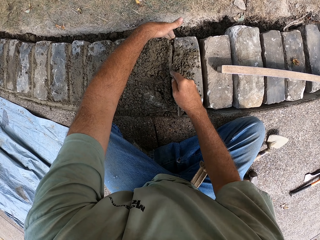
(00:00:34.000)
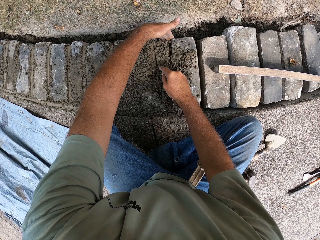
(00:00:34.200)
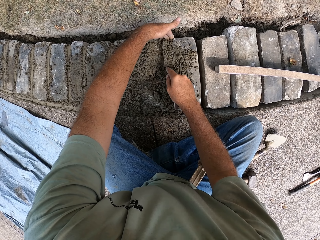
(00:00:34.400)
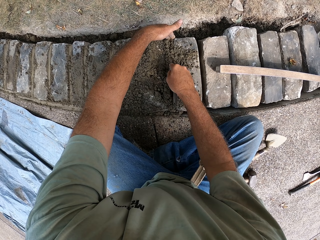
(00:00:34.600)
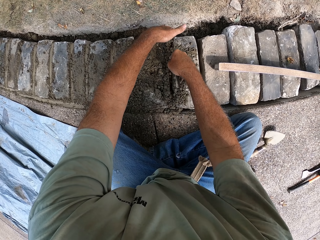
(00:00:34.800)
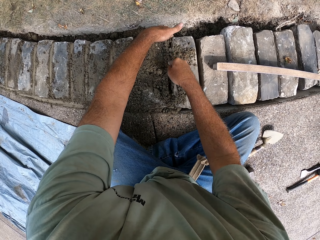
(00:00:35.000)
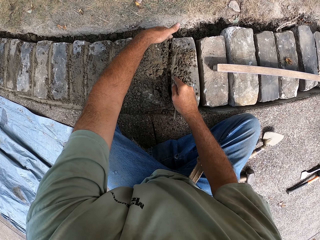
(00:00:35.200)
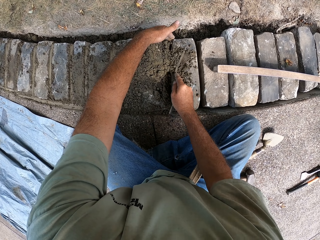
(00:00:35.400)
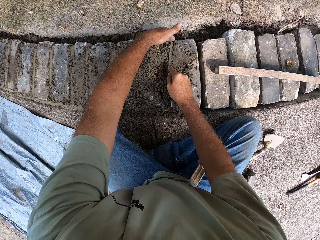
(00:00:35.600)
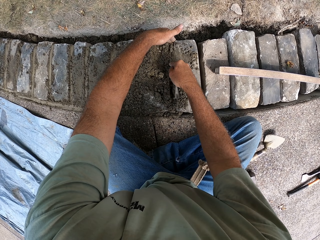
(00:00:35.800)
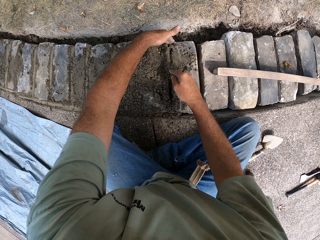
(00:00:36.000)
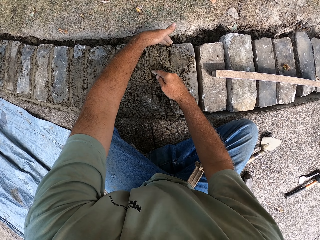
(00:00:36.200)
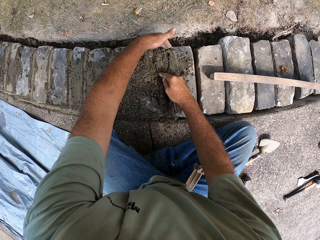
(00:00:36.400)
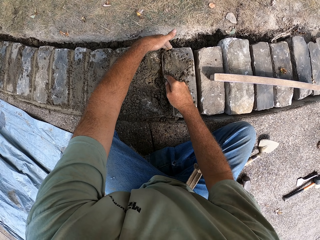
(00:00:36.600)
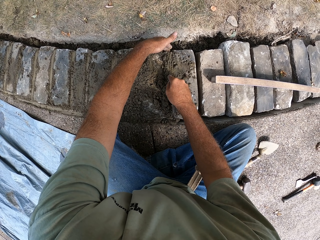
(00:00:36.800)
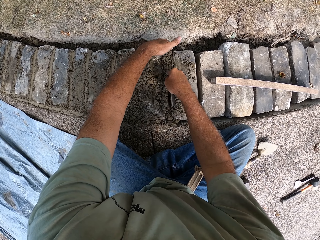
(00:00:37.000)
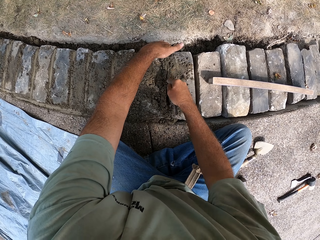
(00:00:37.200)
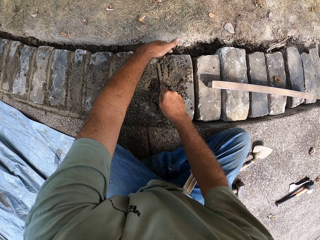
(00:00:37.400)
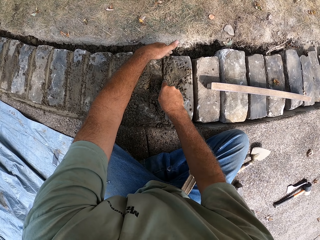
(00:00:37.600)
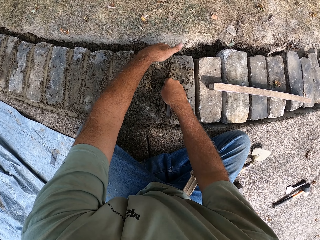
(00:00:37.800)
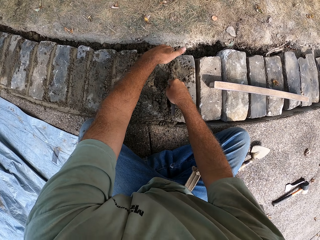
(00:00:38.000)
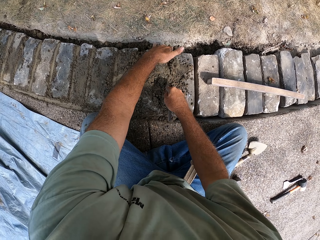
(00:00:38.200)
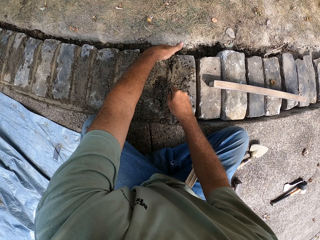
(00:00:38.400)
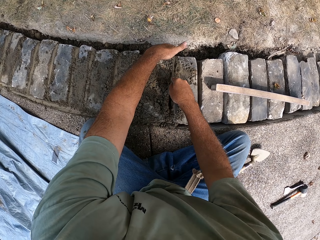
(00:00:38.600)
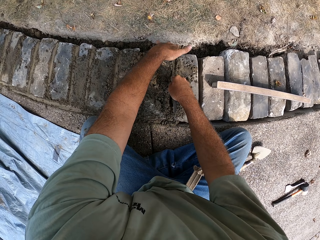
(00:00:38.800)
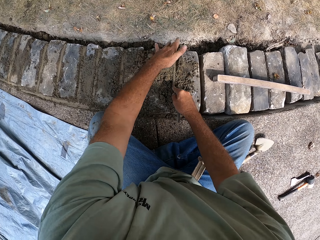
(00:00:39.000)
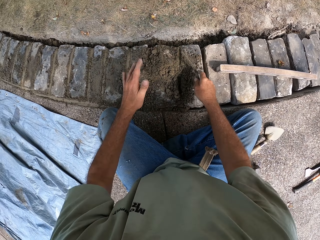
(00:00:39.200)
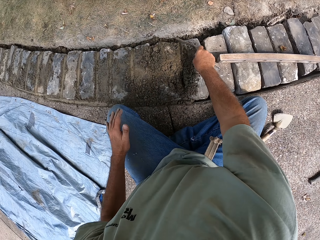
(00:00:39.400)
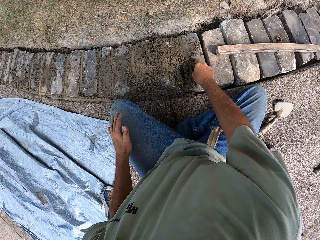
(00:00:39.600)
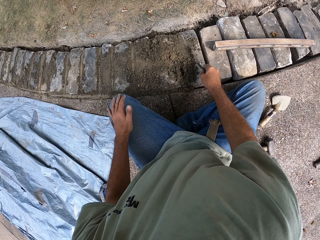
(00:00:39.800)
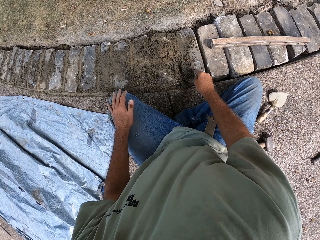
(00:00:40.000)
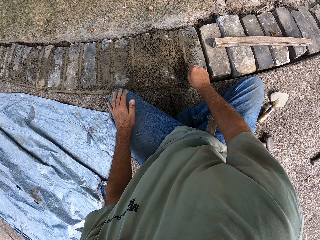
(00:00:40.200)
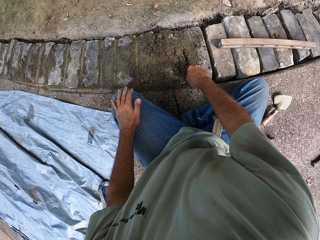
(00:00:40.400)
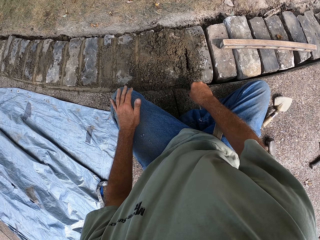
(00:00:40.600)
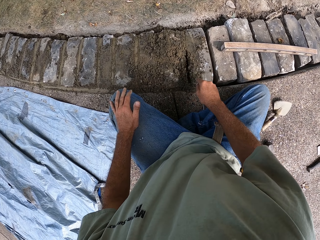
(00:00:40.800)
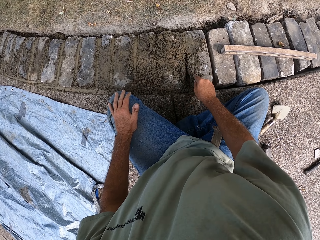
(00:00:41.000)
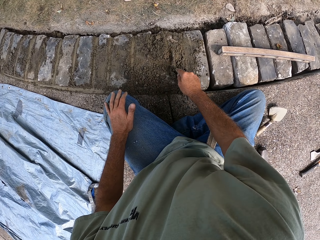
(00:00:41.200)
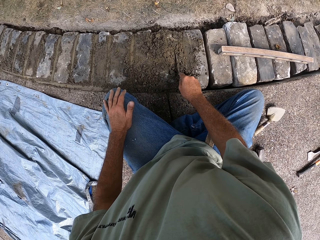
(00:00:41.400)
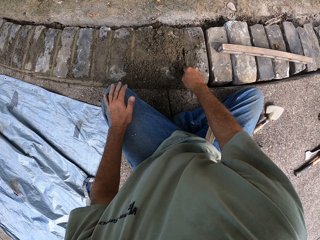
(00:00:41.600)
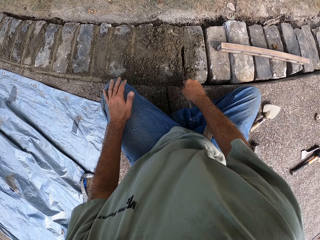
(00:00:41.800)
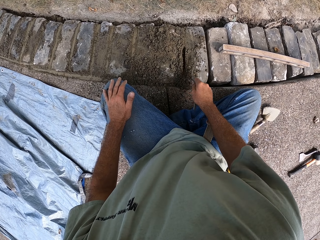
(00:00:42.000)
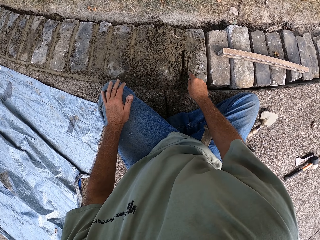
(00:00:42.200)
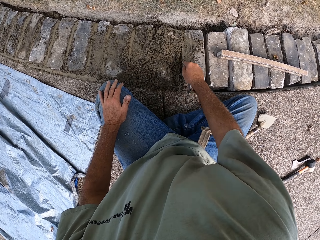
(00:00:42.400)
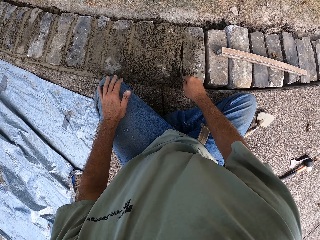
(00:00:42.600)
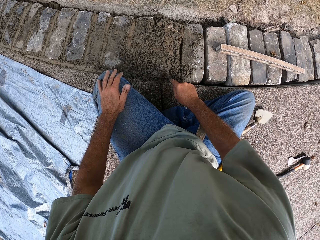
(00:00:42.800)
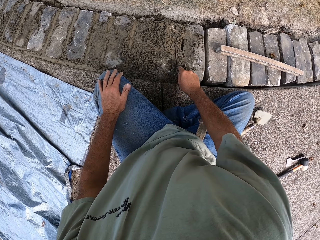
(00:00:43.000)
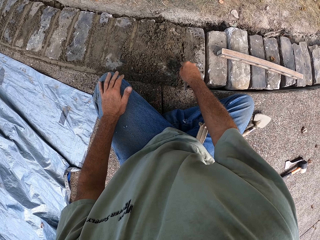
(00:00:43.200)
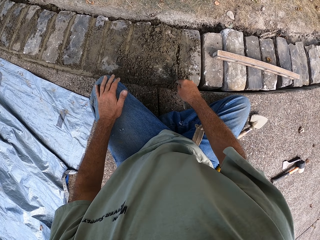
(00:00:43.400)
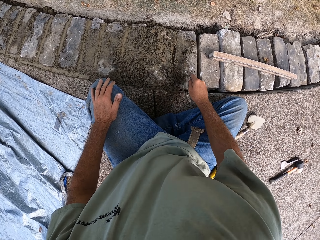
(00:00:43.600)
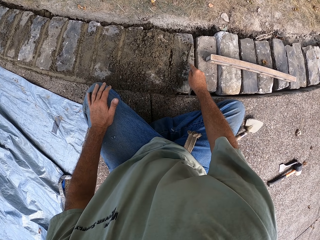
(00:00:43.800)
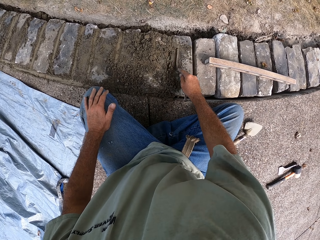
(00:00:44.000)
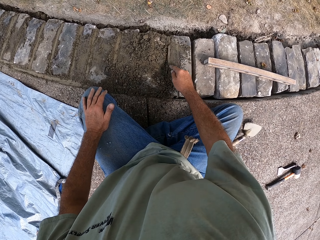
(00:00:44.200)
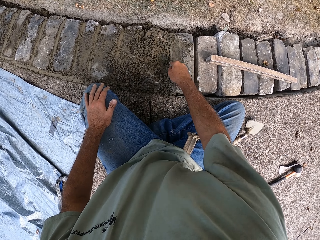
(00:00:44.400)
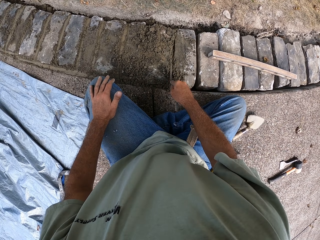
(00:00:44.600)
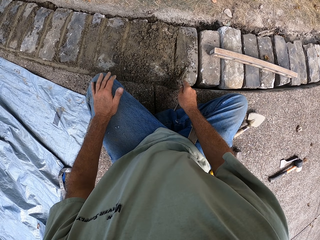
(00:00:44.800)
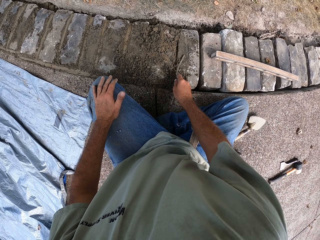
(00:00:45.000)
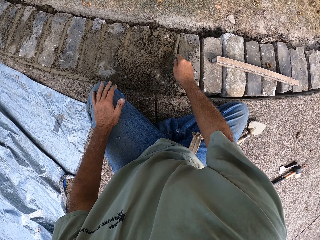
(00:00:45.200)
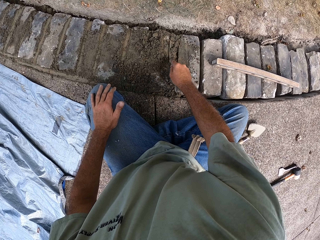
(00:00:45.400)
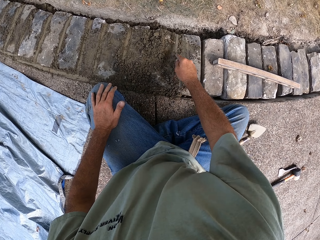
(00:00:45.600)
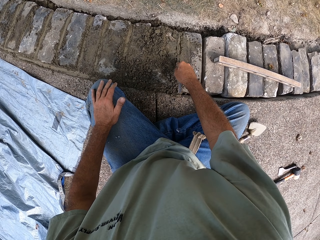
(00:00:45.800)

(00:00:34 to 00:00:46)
The camera wearer fills sand between stones.

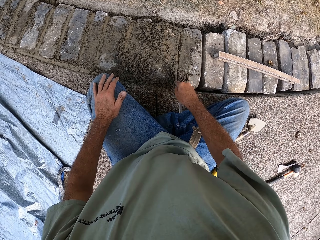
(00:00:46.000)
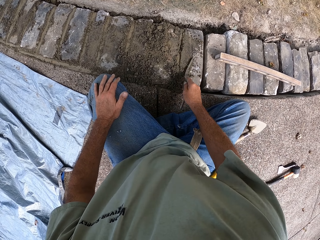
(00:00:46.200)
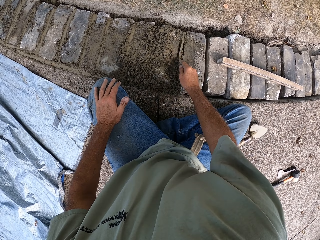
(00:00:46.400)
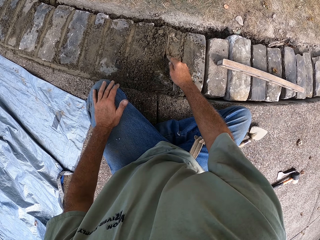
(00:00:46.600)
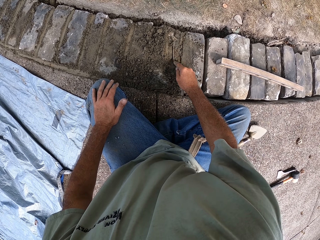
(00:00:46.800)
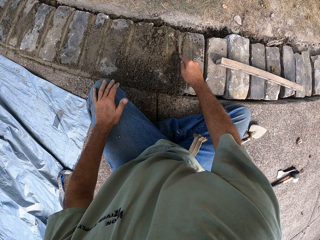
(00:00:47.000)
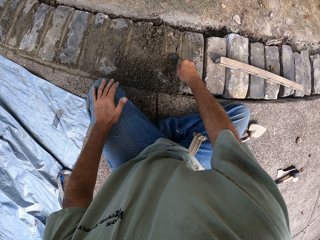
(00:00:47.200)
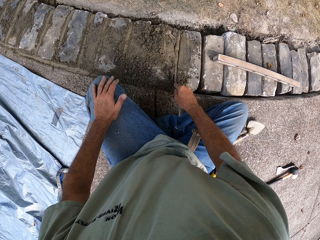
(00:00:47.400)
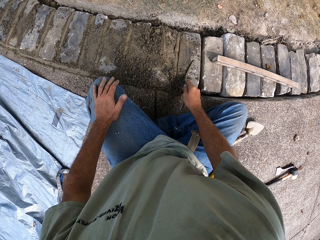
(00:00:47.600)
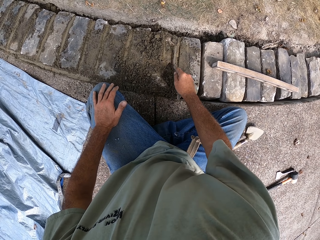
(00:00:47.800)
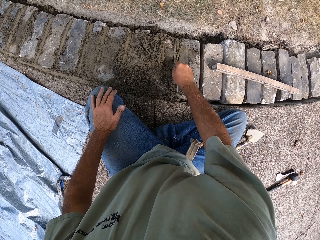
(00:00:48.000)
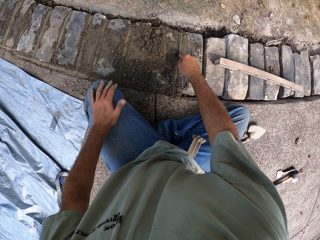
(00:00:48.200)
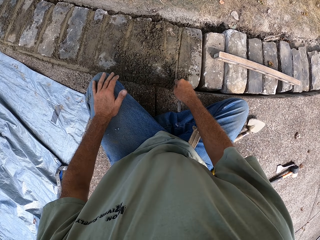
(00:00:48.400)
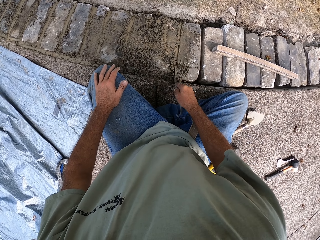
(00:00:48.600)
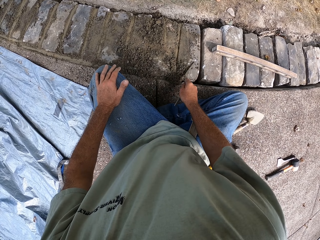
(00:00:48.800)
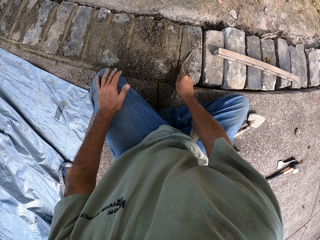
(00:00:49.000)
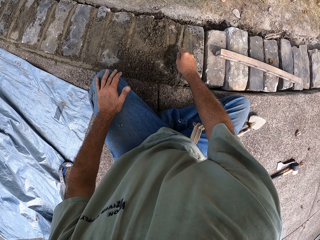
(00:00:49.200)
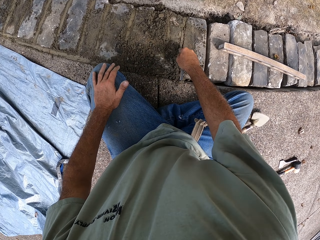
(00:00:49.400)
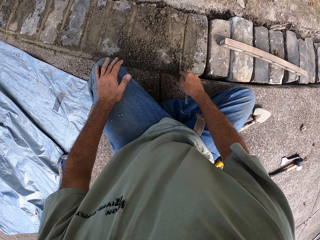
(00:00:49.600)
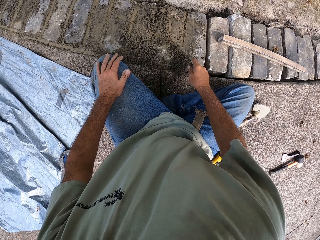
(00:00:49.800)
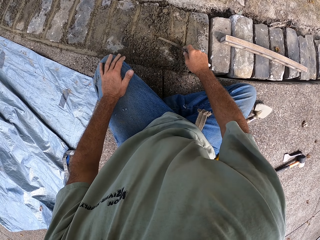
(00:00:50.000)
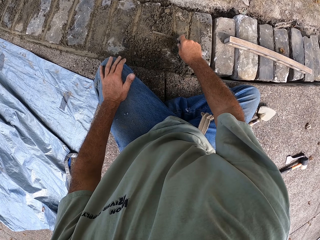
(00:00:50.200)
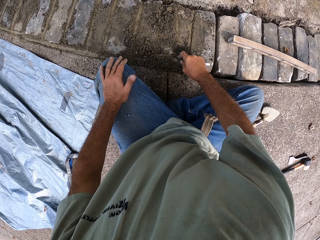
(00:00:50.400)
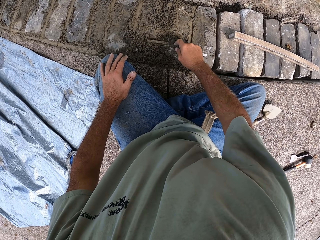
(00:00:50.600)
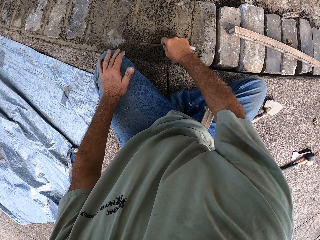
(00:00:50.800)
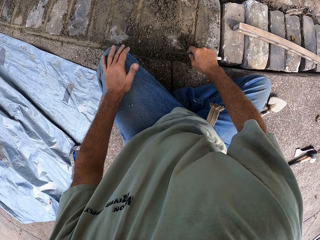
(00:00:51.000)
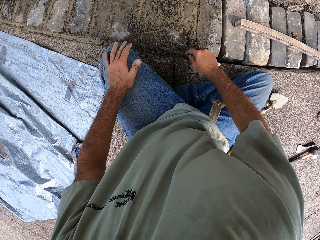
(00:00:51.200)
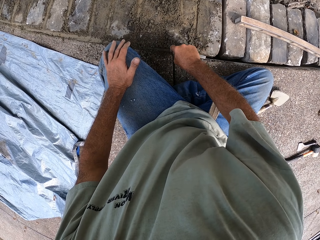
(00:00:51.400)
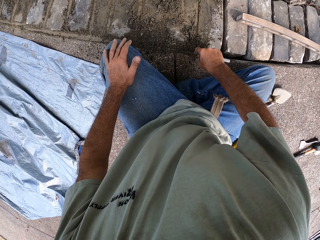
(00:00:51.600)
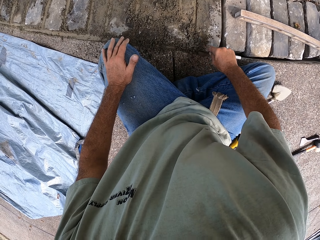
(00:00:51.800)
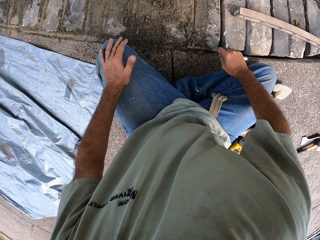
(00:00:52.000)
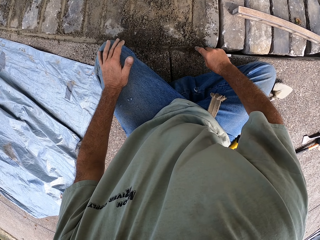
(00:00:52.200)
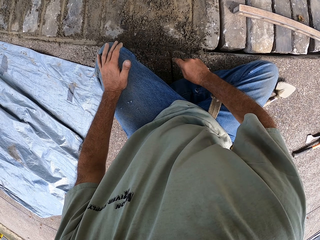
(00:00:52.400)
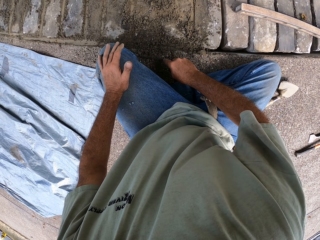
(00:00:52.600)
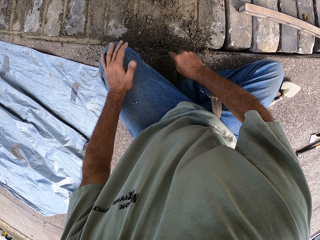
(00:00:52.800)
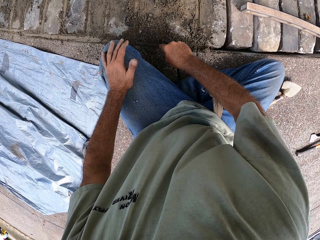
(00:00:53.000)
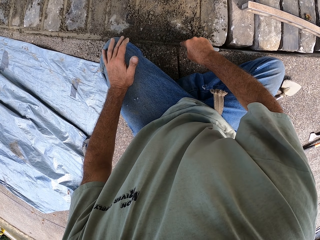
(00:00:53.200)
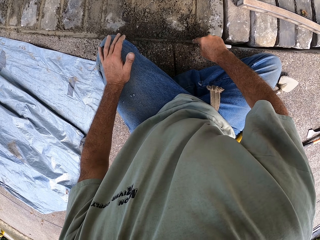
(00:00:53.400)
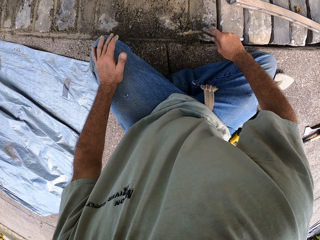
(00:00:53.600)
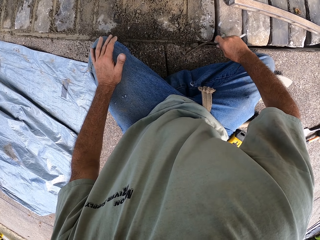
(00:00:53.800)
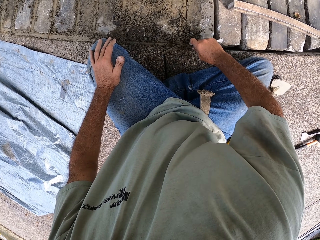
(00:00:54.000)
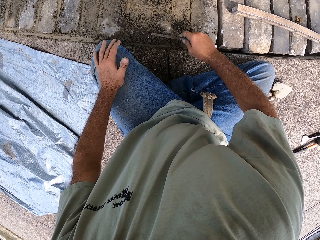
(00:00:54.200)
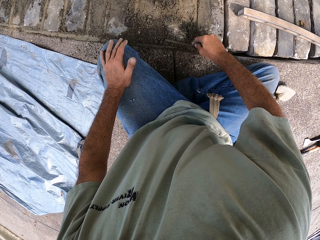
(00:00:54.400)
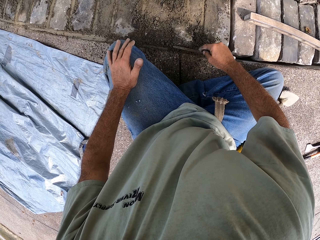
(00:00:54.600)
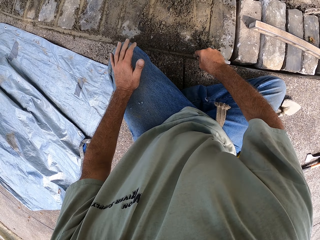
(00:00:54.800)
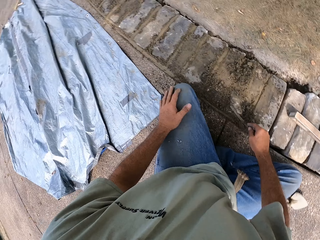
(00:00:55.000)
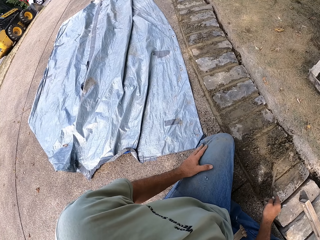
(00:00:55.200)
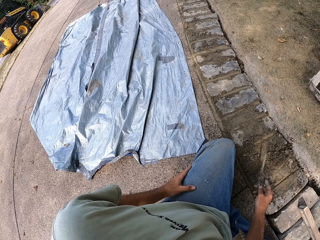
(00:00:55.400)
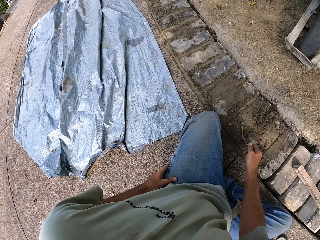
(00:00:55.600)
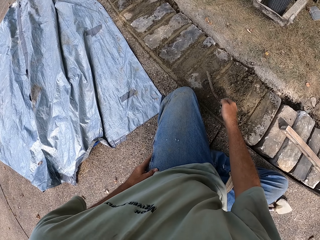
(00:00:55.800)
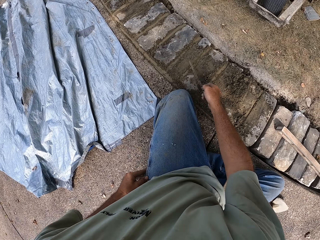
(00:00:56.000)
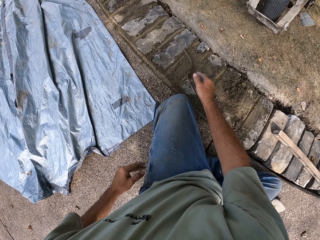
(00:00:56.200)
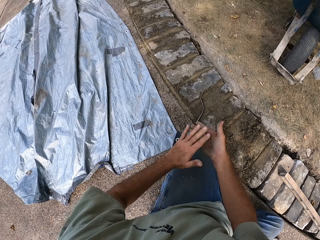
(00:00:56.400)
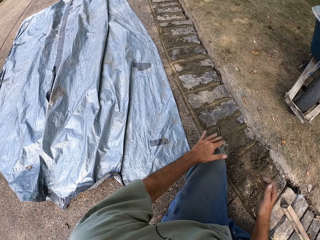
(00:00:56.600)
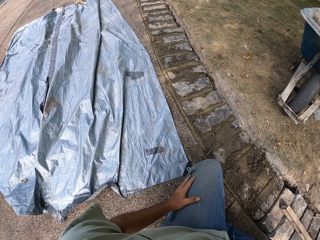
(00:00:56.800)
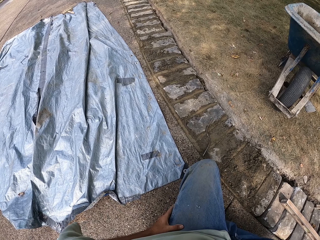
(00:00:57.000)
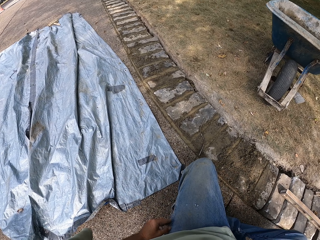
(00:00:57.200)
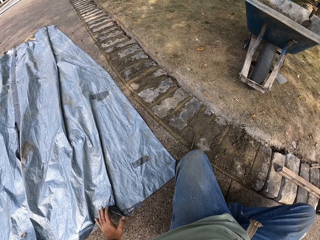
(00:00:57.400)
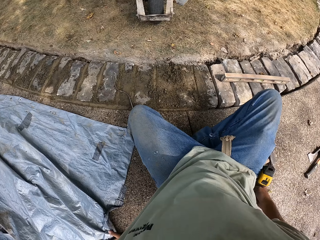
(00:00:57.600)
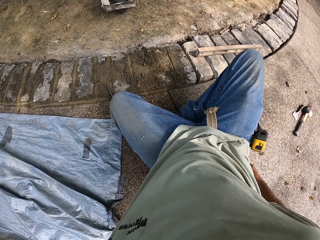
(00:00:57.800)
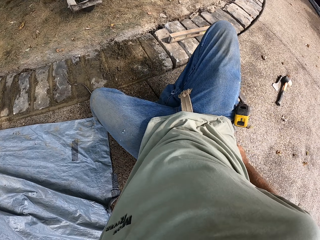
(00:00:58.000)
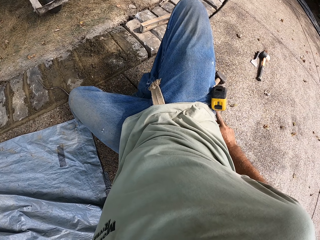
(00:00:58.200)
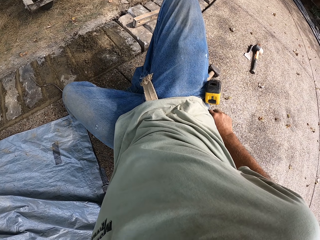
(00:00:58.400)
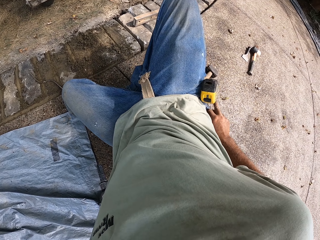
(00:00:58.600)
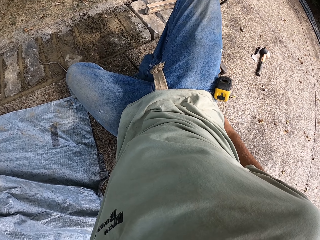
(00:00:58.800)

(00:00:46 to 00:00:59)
The camera wearer looks around. They throw a metal bar on the blocks. They wipe their hands.
